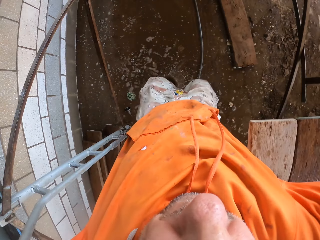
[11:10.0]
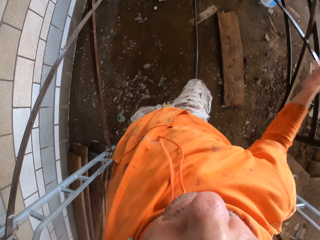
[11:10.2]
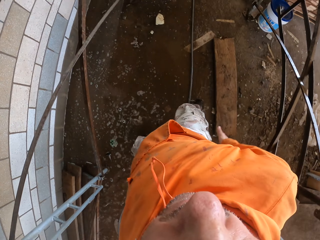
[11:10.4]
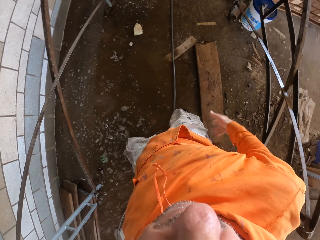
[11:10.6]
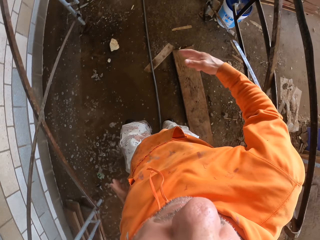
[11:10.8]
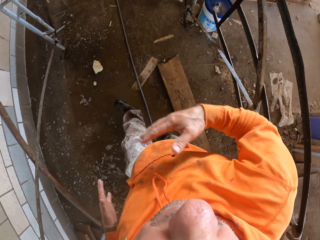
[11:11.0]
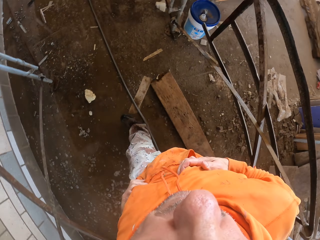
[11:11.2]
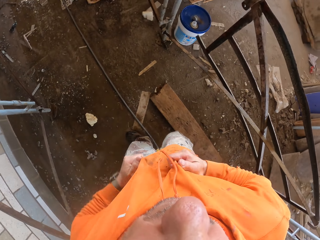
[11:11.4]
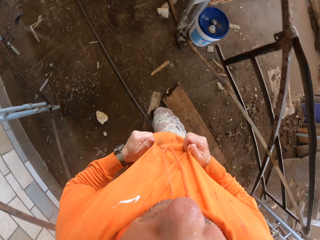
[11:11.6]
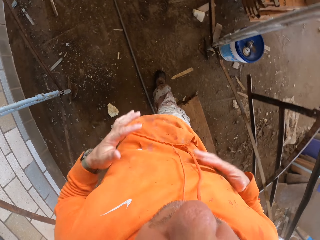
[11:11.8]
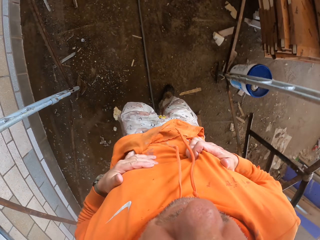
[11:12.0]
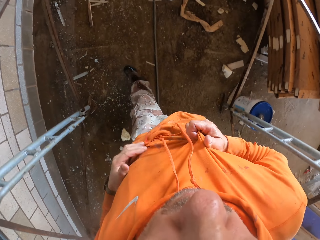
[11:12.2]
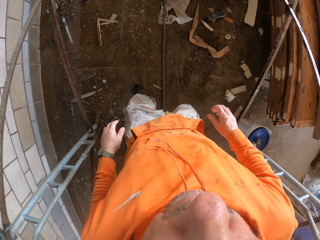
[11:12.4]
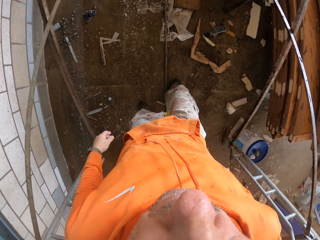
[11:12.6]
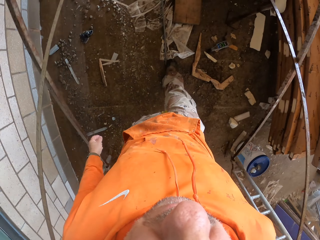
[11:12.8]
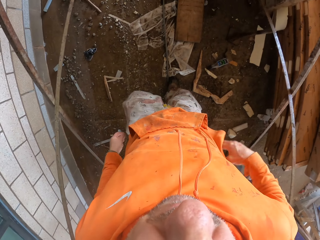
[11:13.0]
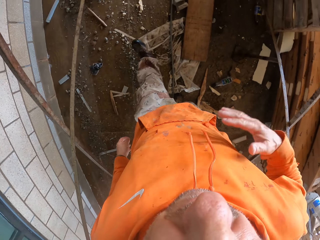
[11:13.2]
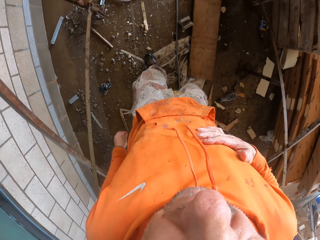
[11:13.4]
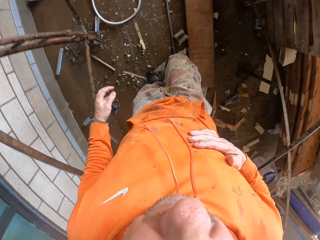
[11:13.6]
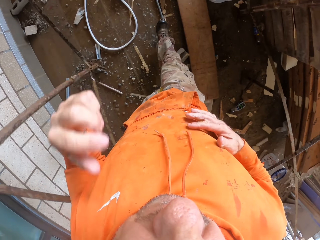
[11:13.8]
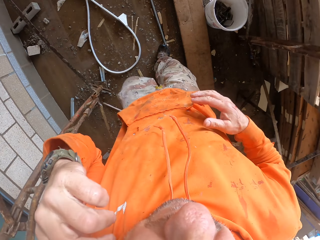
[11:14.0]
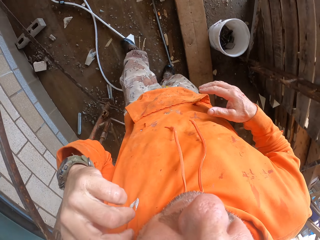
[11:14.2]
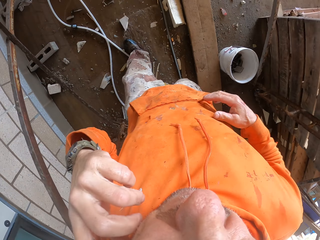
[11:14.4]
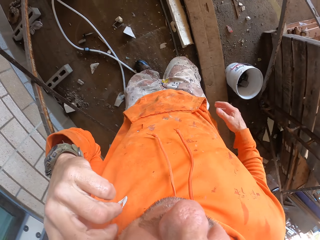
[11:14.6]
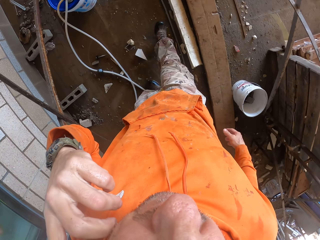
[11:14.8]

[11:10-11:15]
The camera wearer jumps down. He wipes his hands on the sweater. He moves around. He touches his face.

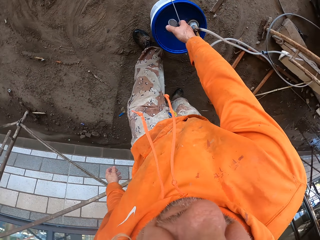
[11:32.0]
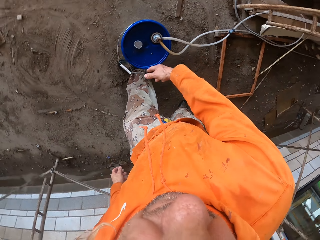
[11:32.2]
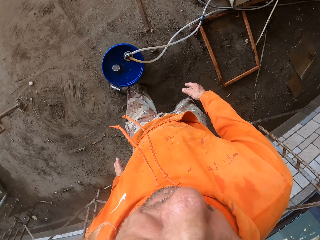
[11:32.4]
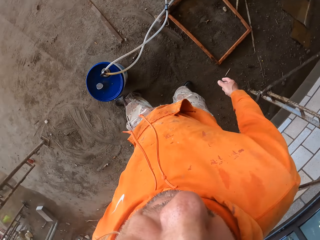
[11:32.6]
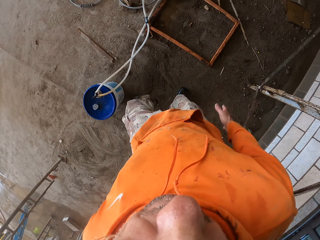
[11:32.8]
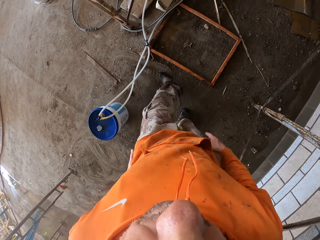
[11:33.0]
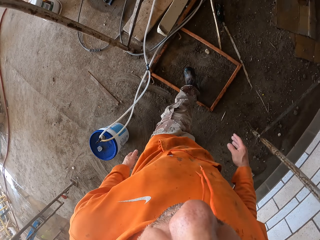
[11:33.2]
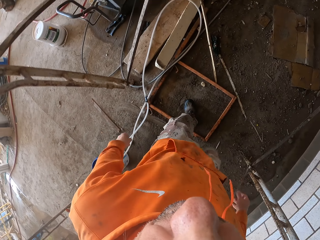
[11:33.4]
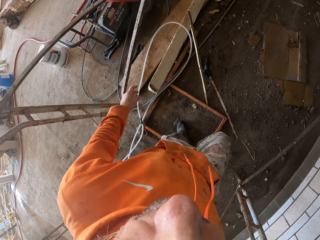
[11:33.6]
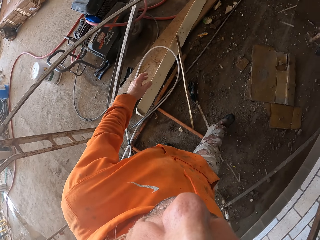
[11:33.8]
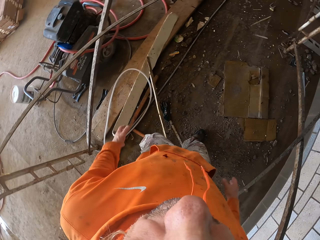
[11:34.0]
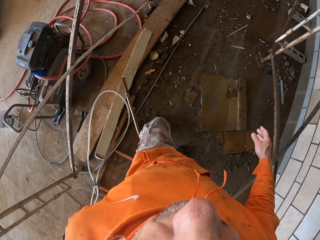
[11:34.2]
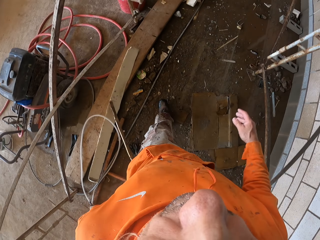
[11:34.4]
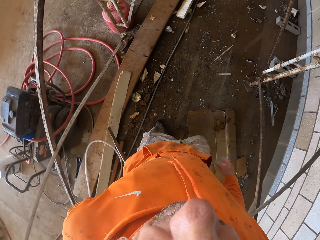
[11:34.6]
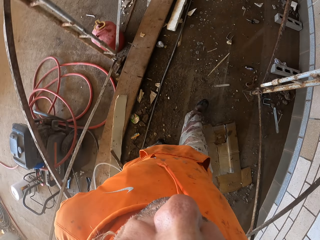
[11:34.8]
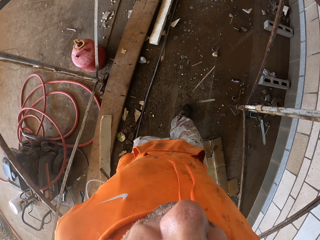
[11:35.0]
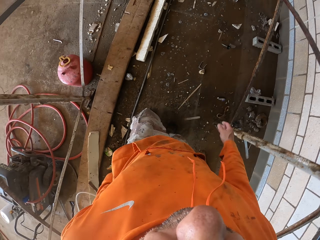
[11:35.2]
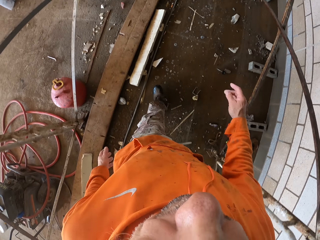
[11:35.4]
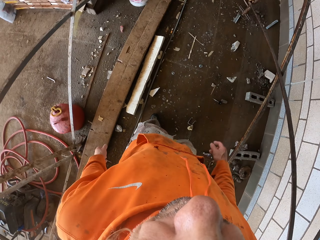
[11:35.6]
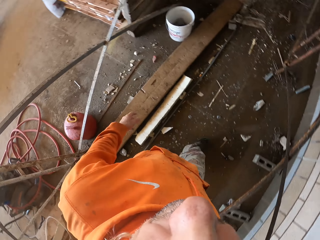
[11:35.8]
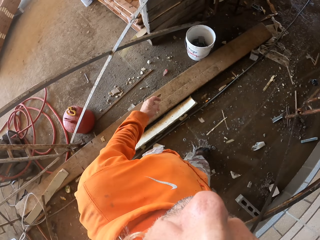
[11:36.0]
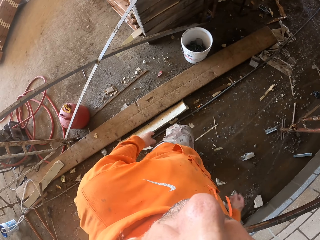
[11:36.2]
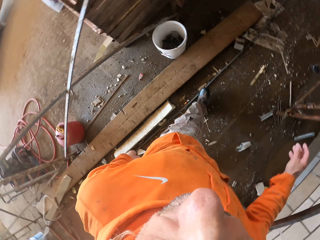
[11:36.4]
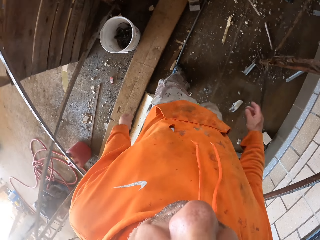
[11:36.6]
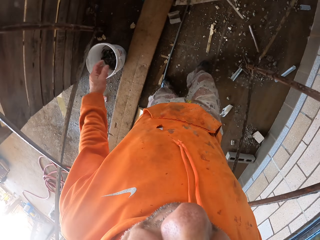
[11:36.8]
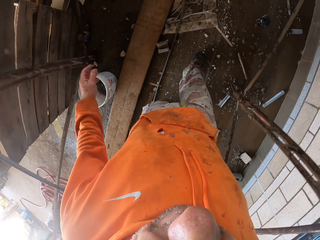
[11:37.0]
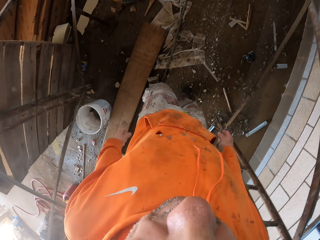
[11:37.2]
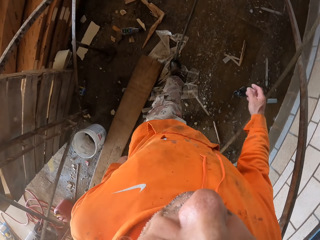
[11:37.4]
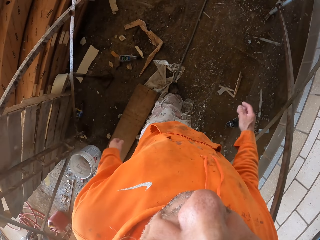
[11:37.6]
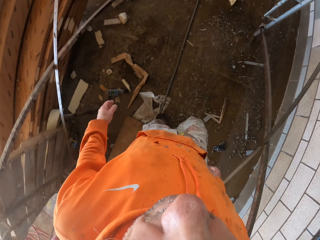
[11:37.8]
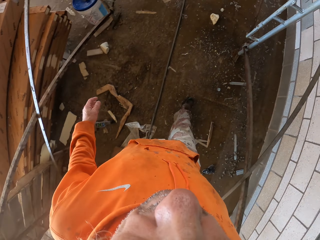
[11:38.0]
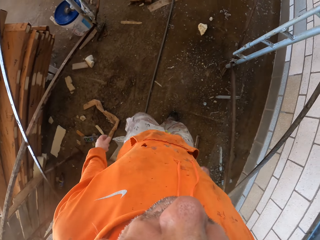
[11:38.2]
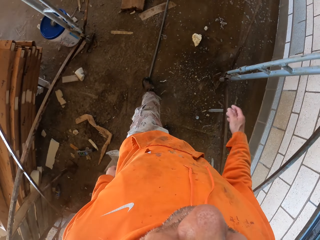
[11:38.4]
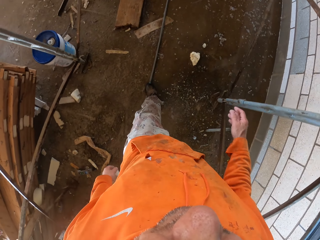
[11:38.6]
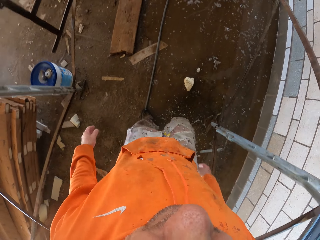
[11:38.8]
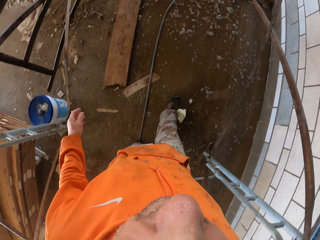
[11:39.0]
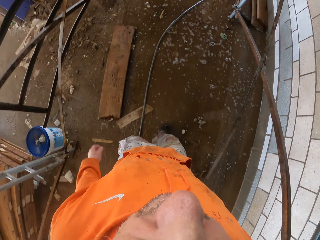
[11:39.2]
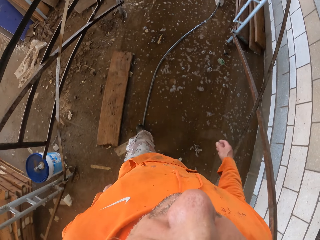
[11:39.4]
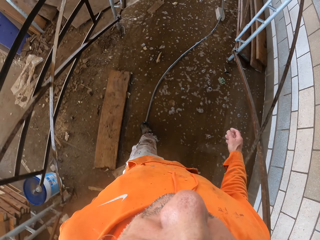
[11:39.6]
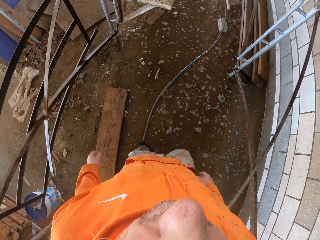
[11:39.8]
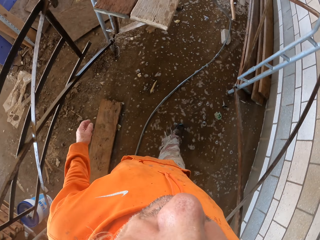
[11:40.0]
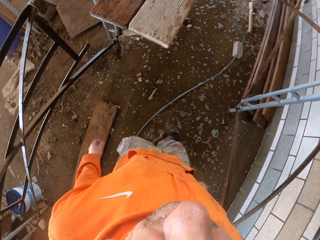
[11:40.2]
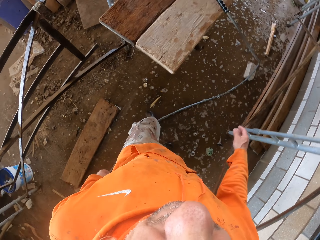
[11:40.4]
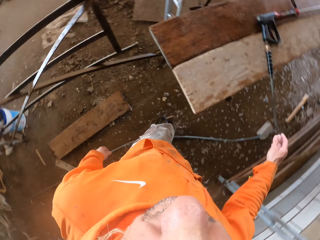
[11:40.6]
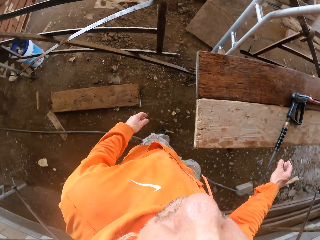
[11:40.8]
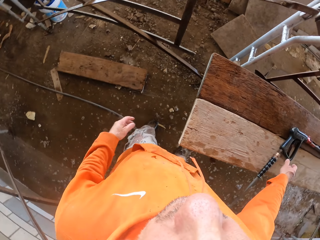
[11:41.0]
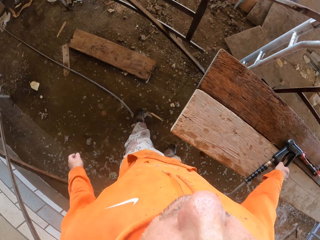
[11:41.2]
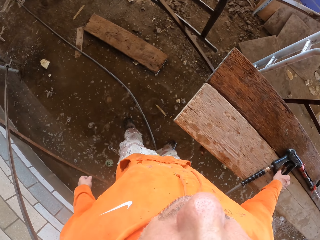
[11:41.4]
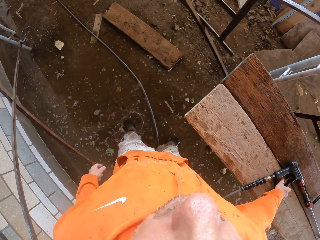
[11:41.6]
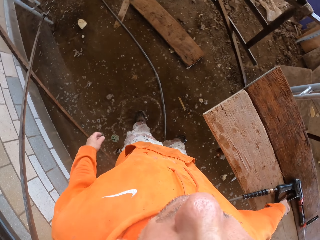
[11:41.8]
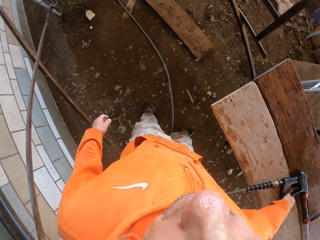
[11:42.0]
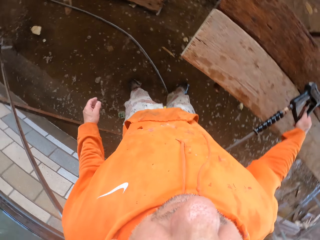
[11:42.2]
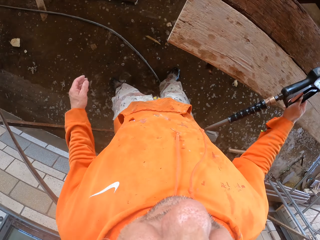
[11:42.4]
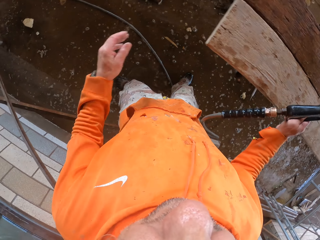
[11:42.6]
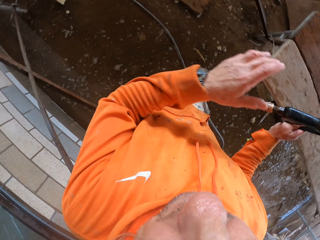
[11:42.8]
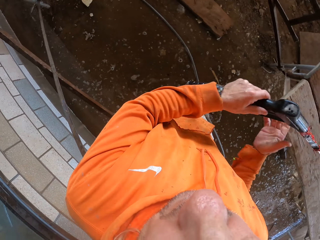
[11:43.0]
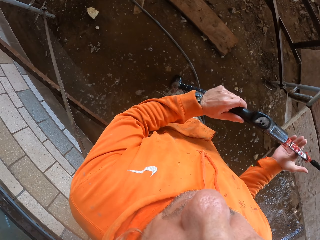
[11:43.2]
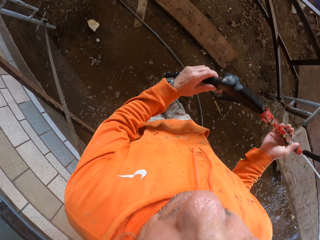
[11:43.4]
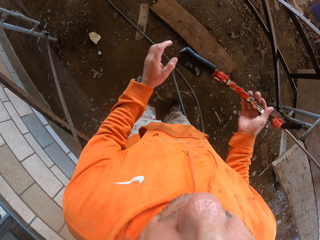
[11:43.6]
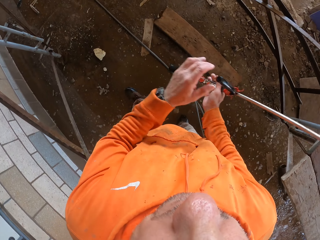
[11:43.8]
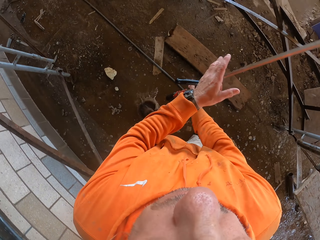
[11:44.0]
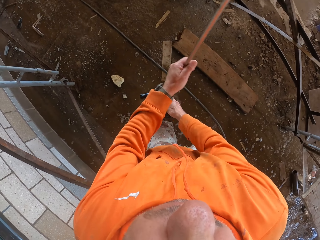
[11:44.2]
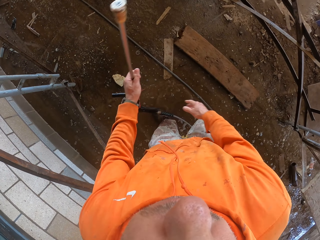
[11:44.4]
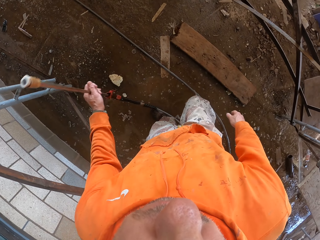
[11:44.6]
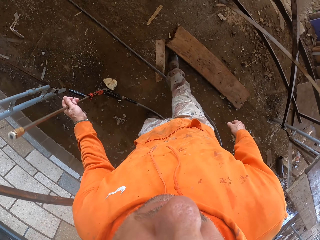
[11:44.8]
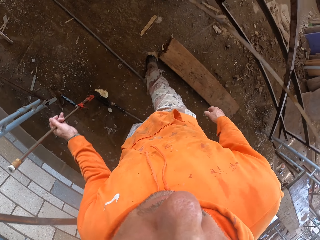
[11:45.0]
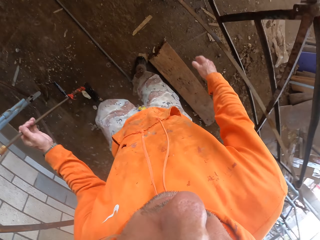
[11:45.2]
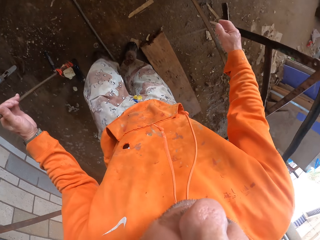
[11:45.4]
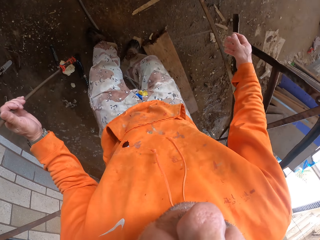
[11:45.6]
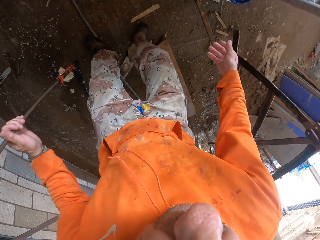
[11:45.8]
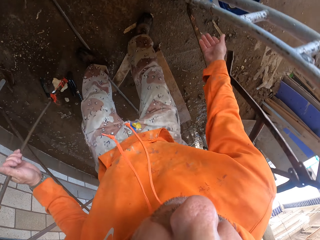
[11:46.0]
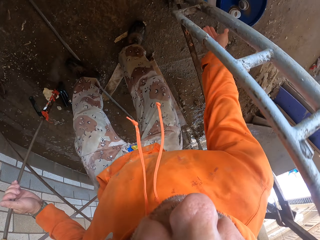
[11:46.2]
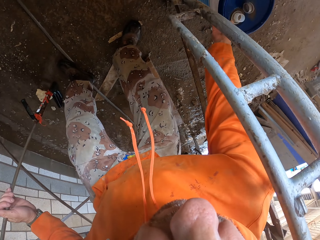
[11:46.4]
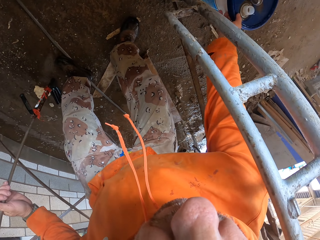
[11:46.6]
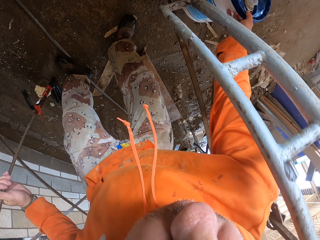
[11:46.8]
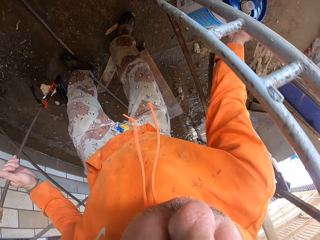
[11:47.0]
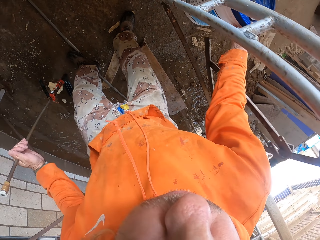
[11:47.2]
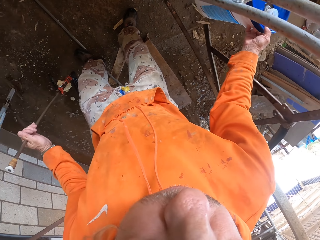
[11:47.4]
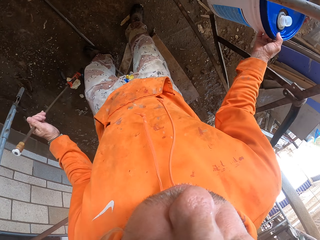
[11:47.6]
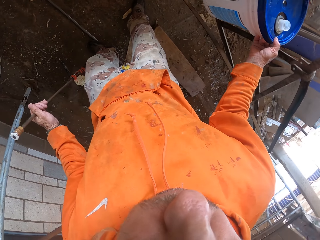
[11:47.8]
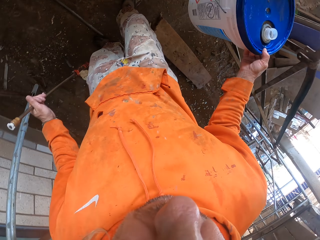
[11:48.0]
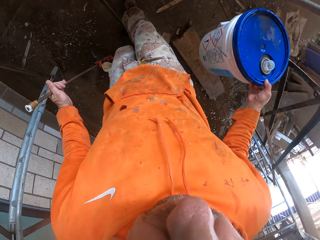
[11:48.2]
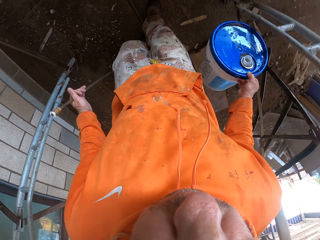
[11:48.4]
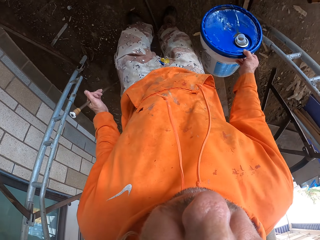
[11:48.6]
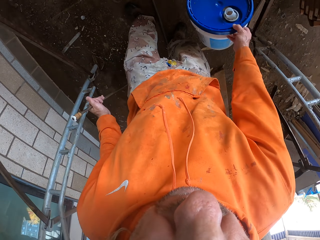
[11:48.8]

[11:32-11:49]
The camera wearer puts the bucket down. They walk. They pick up the pressure washer gun. They walk. They hold the pressure washer gun with the left hand. They pick up the bucket.
